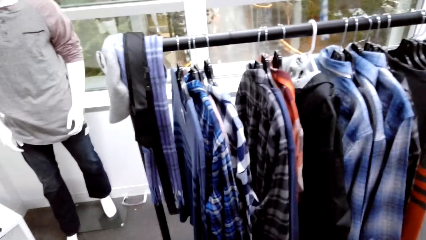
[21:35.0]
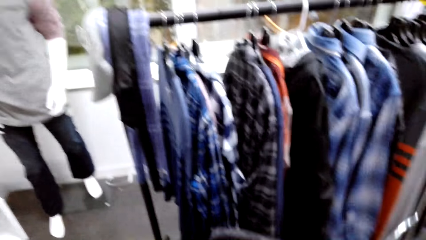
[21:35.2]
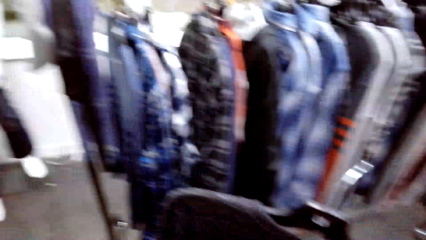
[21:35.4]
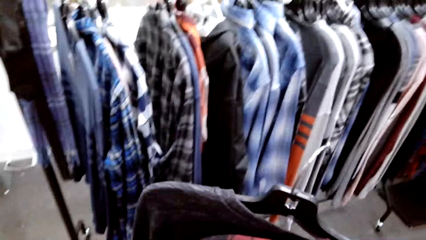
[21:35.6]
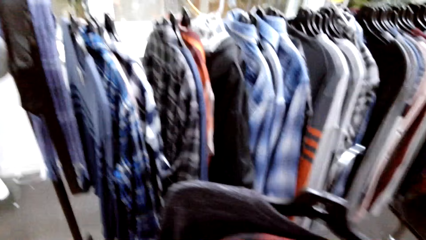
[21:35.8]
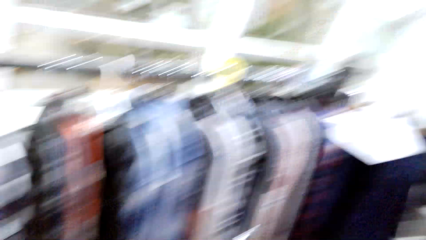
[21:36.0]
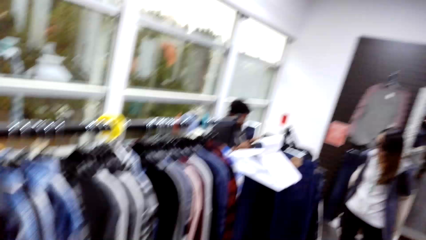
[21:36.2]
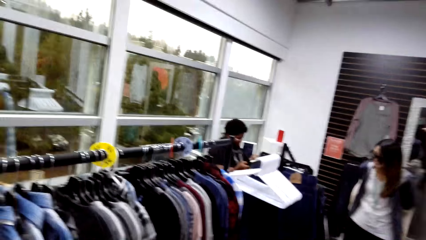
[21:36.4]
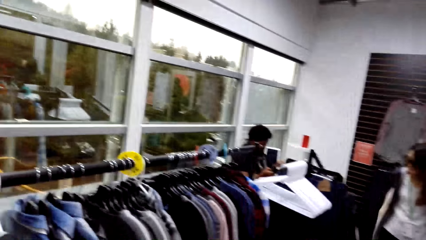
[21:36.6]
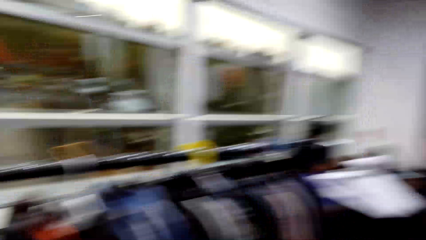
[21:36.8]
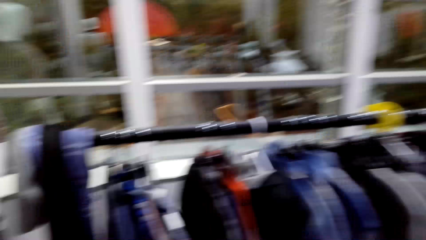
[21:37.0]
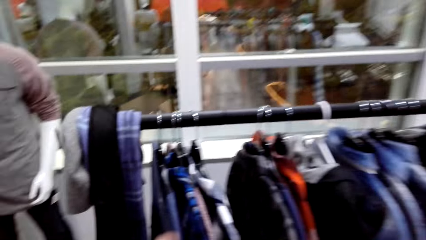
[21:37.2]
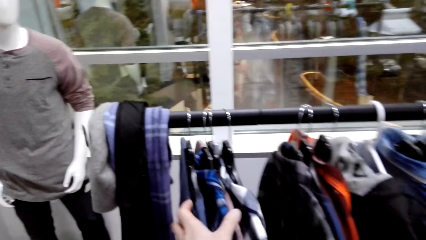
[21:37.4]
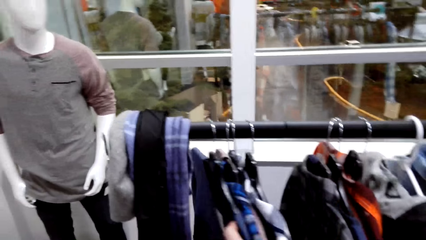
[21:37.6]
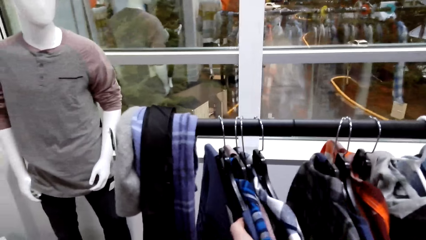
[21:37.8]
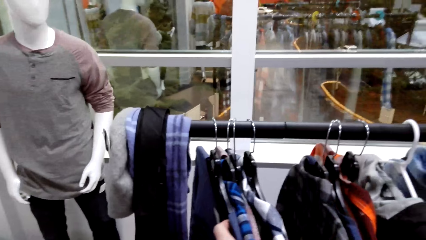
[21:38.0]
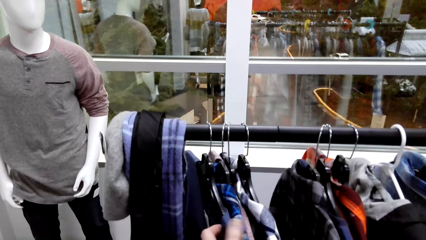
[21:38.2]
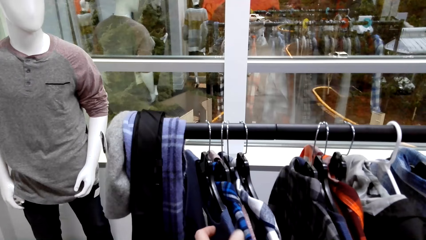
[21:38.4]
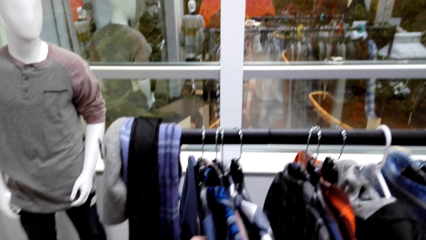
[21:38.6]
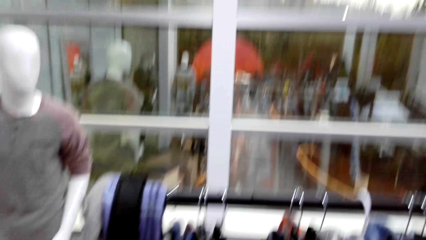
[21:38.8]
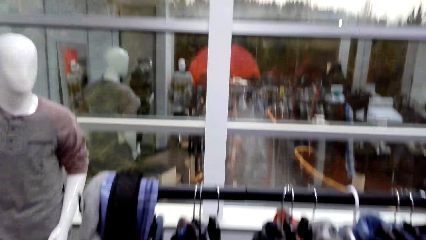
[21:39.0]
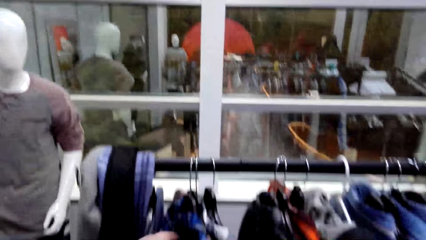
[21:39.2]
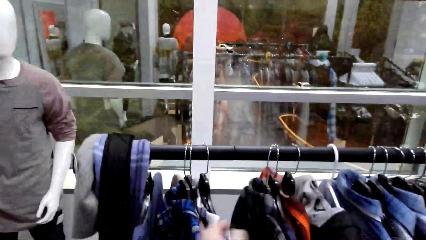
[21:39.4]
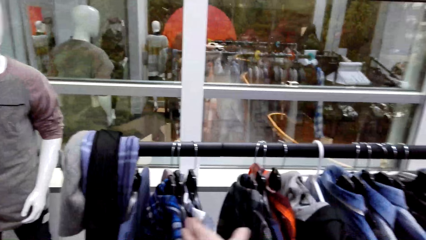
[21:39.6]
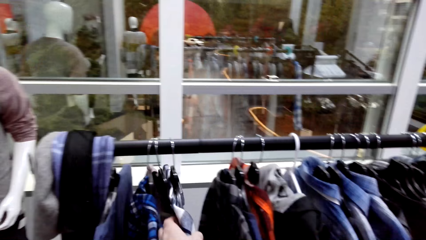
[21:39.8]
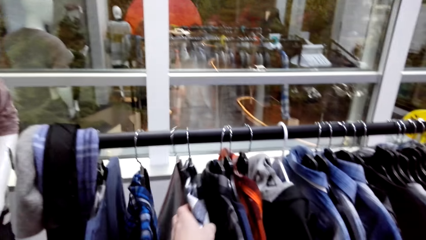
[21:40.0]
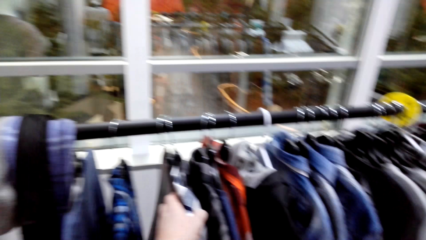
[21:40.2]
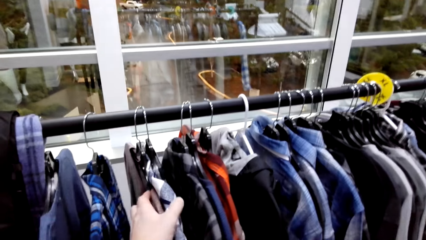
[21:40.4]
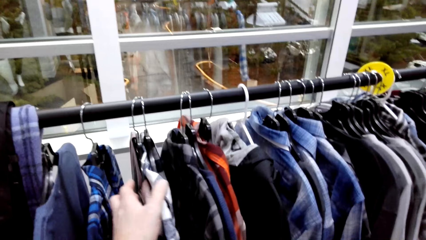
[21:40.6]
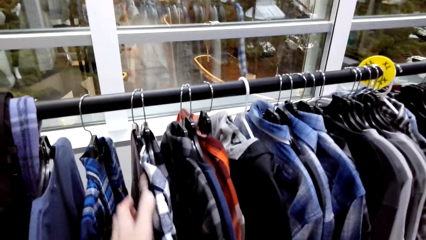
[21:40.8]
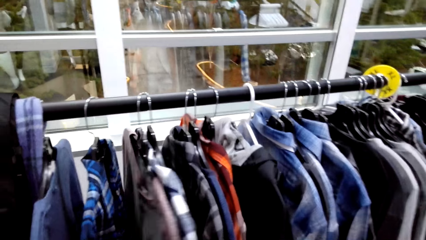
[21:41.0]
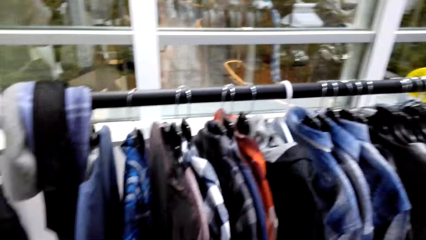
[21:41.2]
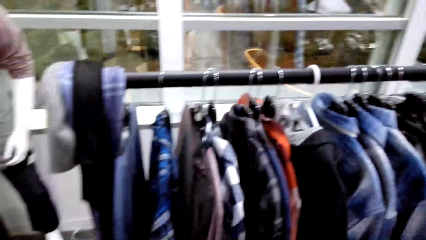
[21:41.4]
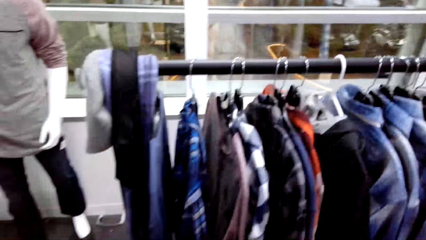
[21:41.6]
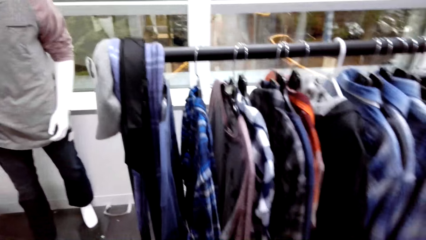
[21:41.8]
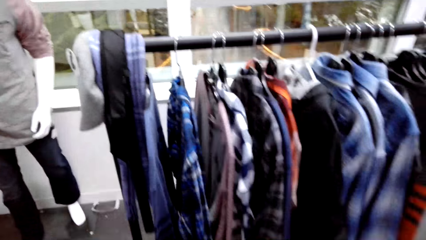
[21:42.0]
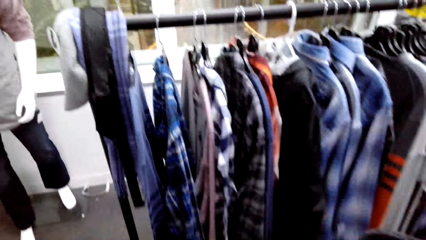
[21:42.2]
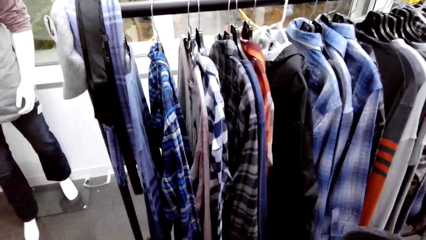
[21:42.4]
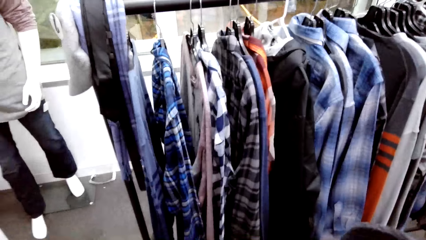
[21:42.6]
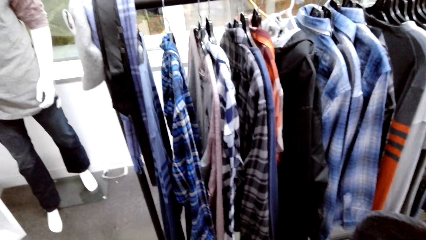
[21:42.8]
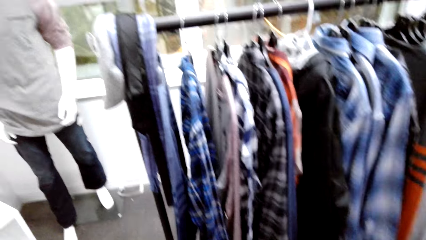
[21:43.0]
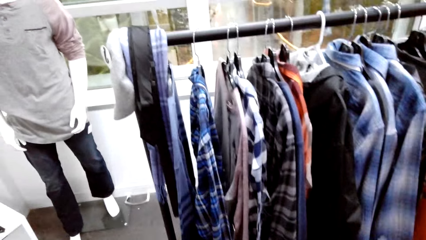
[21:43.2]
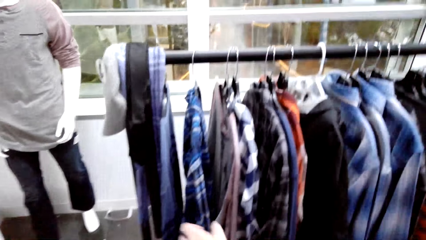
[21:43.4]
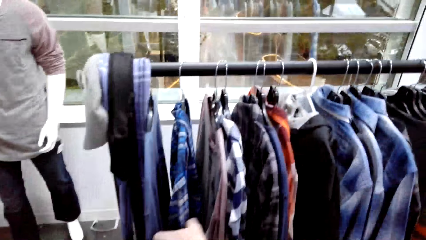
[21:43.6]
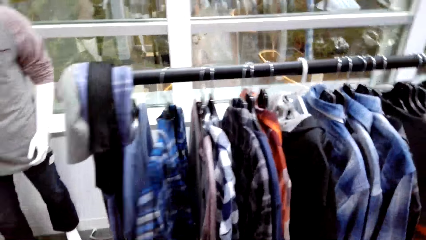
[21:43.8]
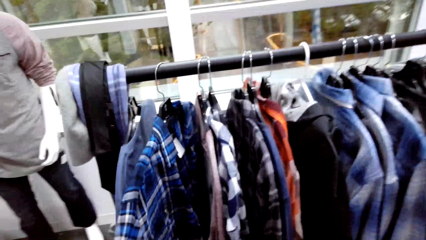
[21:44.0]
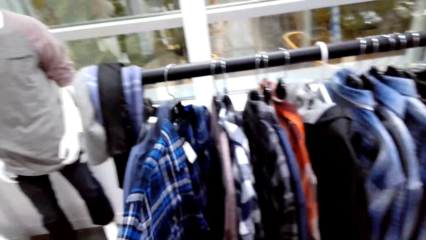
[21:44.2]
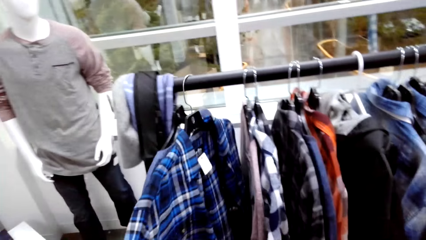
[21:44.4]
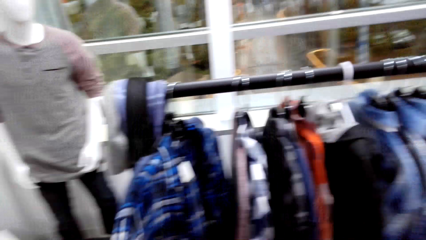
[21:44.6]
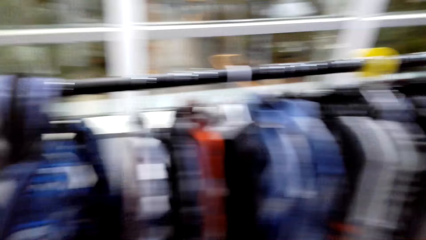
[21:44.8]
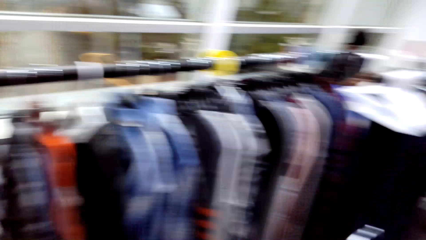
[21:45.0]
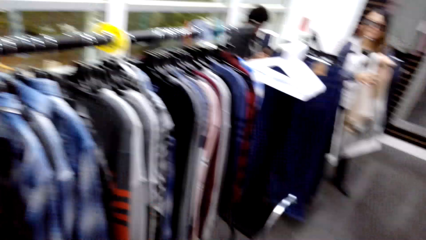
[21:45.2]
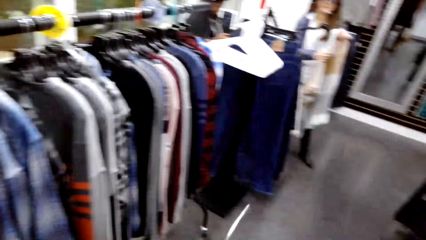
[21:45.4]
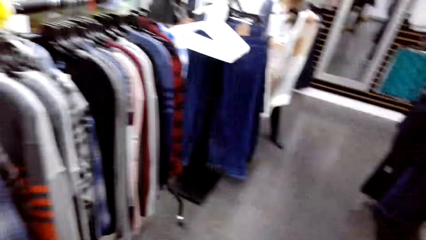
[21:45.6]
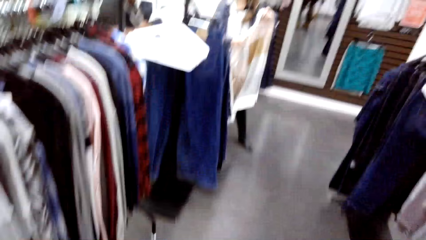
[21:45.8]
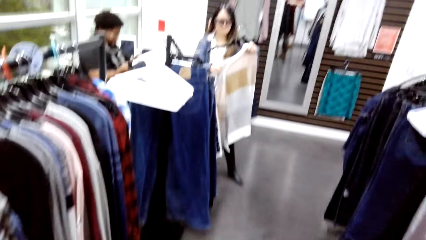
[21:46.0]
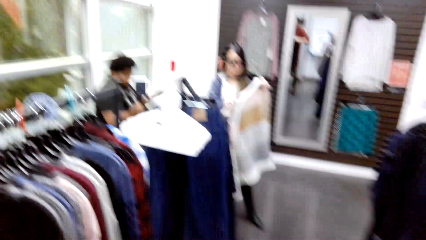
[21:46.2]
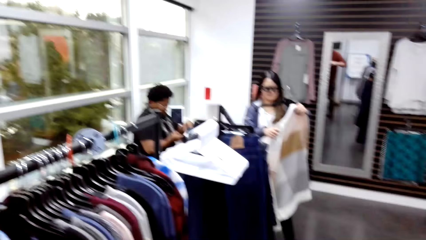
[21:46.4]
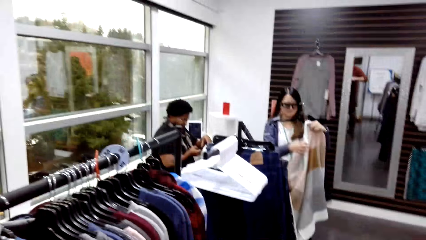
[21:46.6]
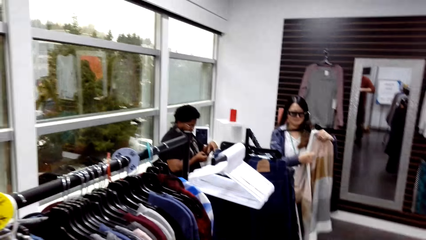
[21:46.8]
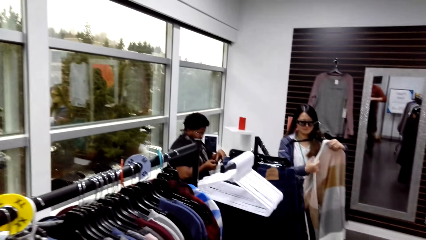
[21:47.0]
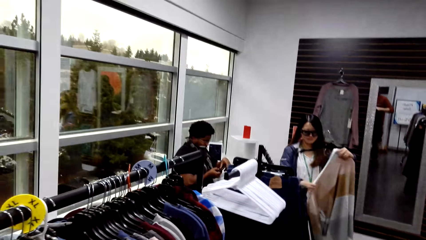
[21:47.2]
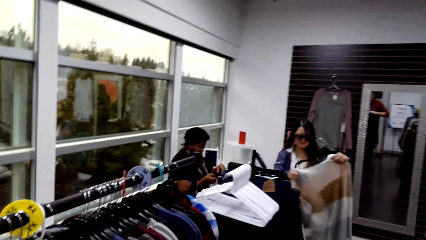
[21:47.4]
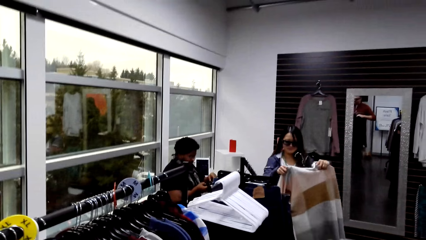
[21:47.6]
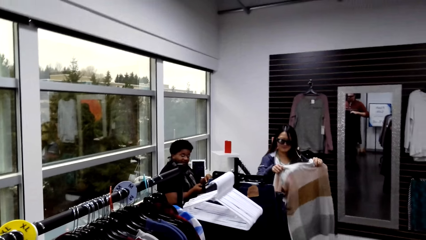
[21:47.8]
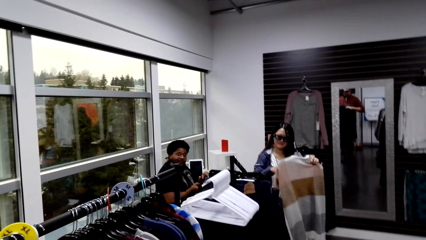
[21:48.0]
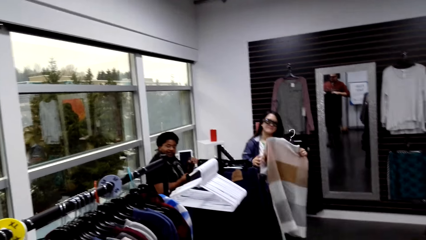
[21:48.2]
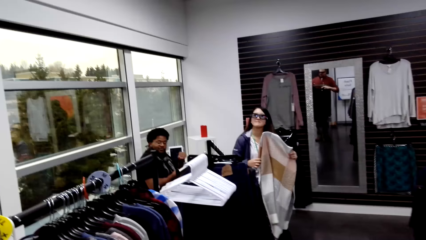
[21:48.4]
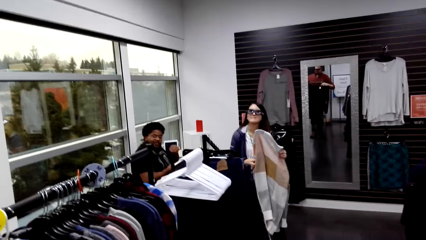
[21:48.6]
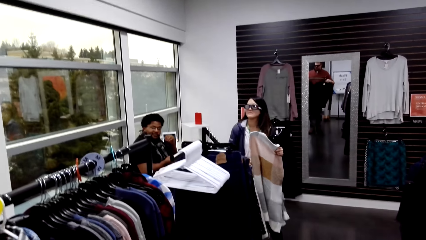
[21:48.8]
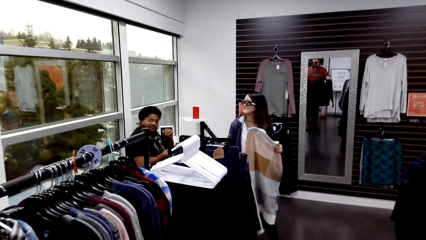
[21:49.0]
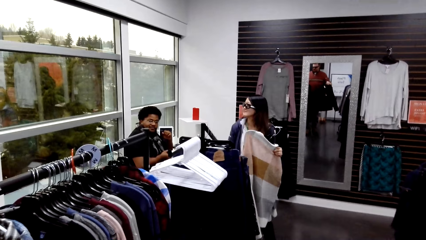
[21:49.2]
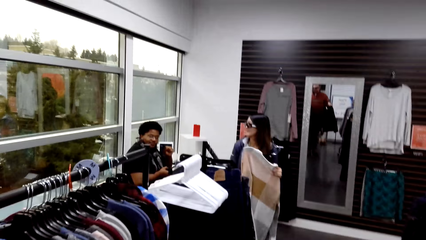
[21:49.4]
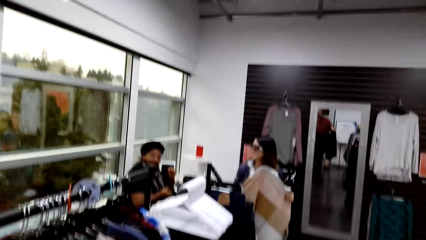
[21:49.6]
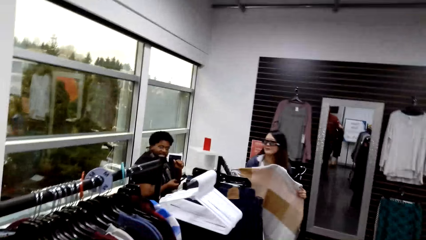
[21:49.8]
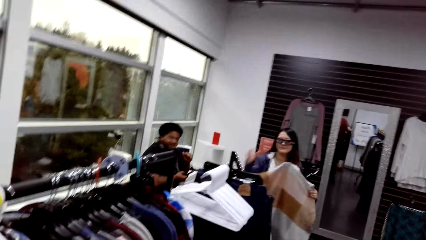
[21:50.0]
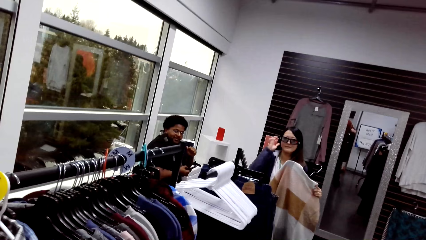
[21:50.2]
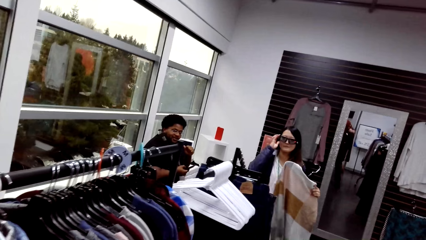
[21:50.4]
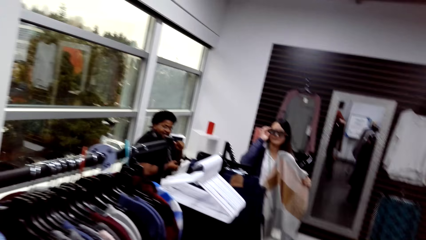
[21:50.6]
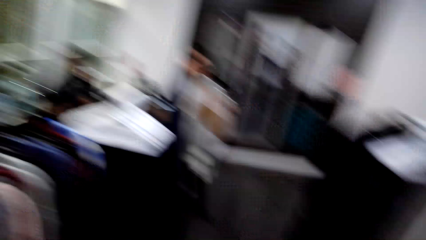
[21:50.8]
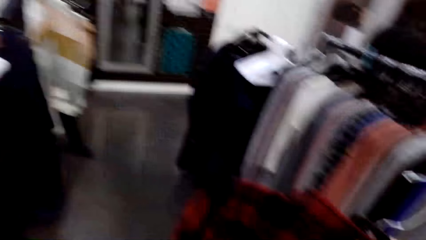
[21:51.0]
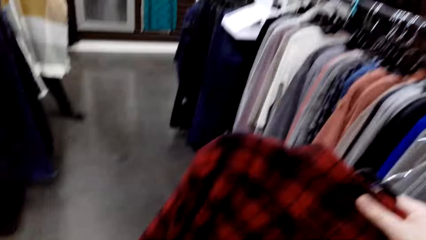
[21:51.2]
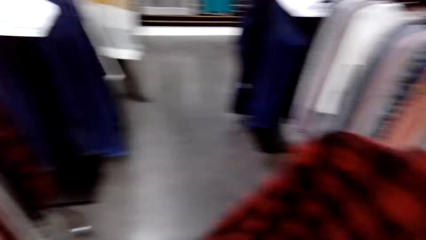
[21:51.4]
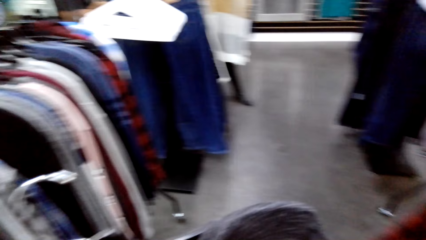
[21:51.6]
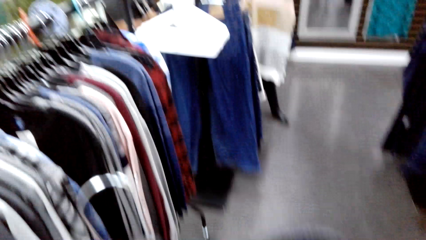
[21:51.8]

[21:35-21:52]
The camera wearer pushes the shirt on one side. A woman puts the cloth on the hanger.
